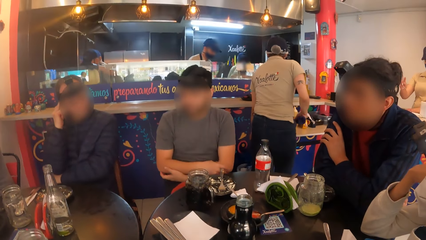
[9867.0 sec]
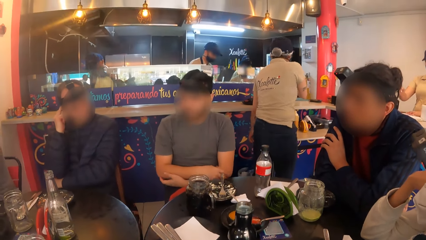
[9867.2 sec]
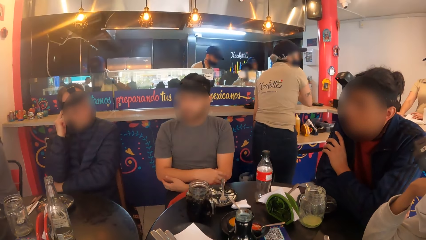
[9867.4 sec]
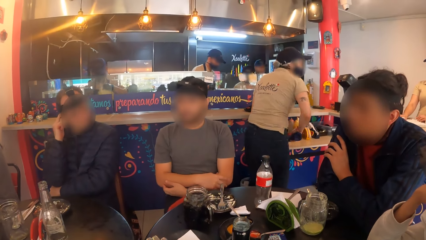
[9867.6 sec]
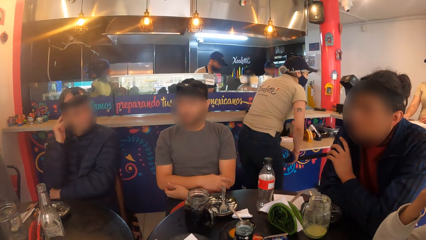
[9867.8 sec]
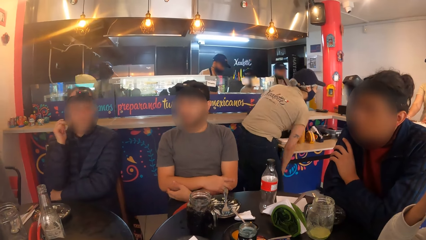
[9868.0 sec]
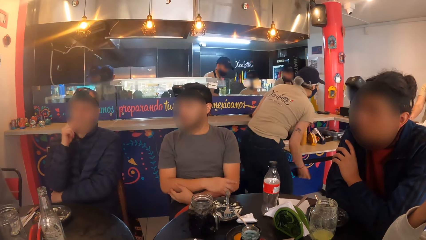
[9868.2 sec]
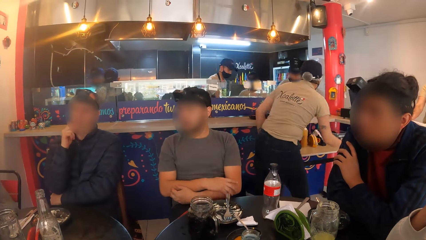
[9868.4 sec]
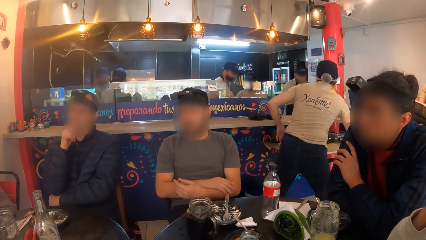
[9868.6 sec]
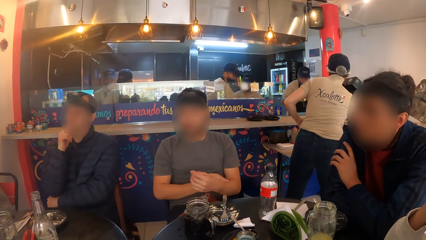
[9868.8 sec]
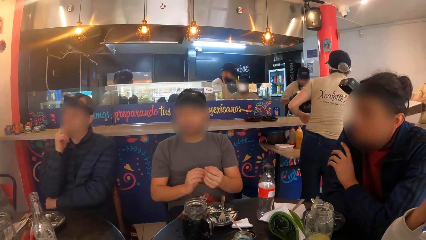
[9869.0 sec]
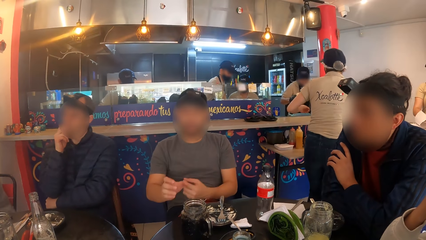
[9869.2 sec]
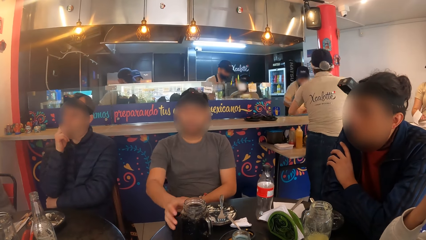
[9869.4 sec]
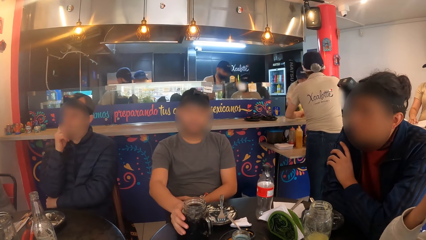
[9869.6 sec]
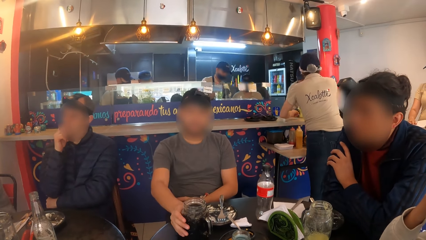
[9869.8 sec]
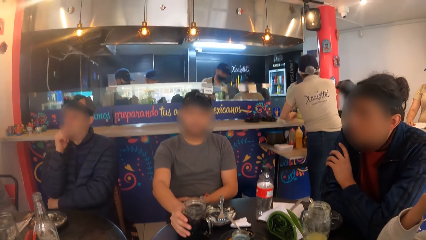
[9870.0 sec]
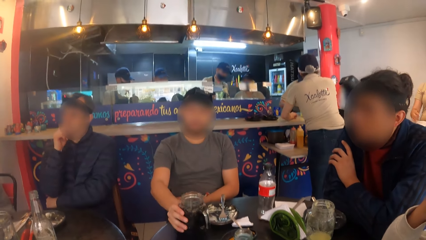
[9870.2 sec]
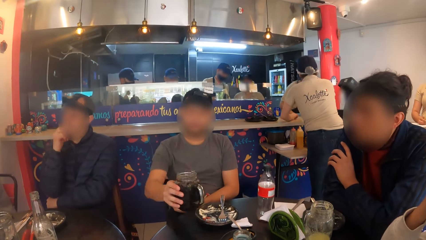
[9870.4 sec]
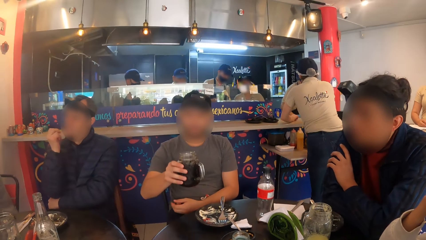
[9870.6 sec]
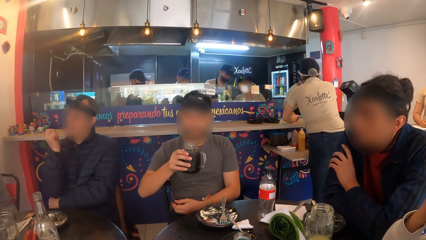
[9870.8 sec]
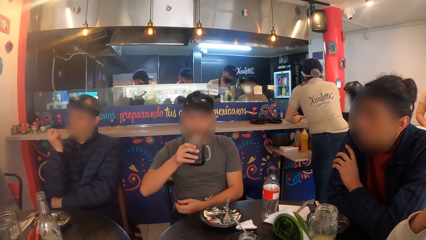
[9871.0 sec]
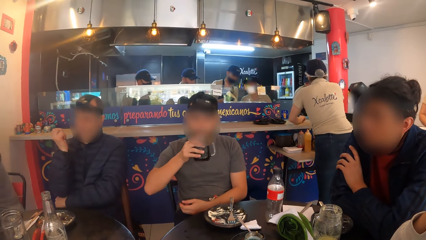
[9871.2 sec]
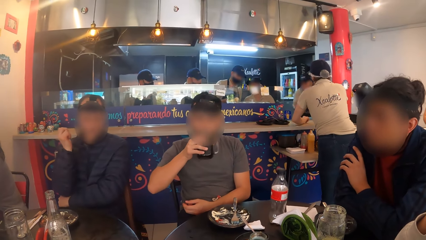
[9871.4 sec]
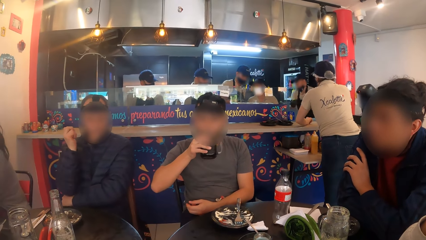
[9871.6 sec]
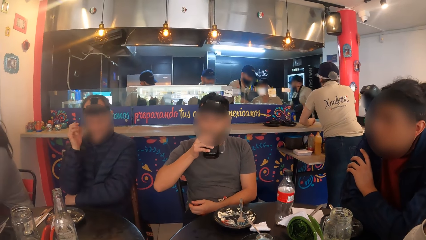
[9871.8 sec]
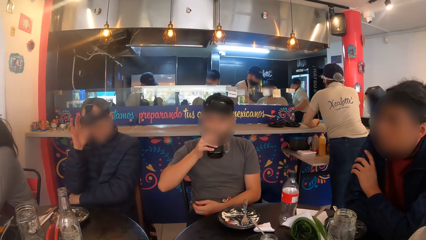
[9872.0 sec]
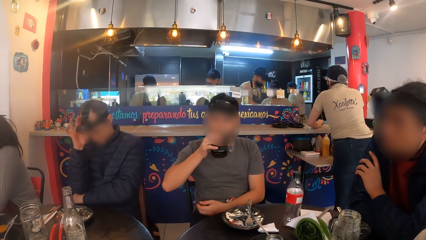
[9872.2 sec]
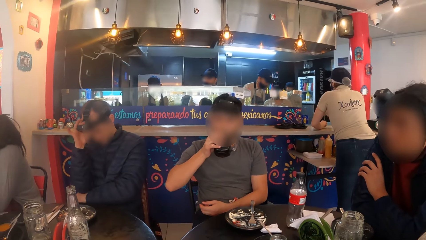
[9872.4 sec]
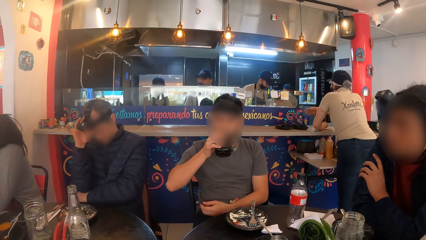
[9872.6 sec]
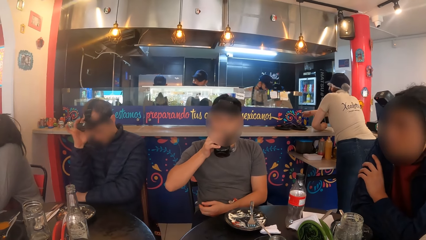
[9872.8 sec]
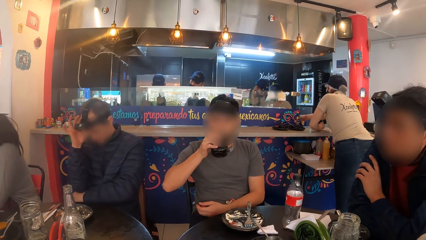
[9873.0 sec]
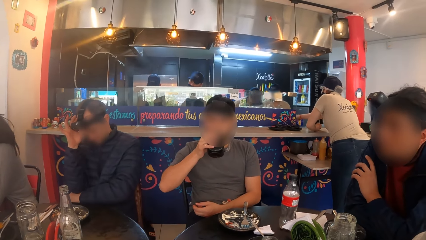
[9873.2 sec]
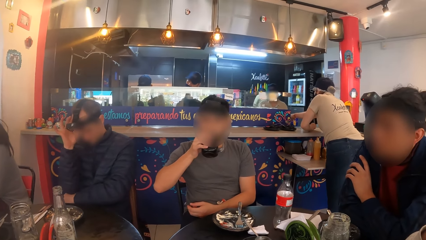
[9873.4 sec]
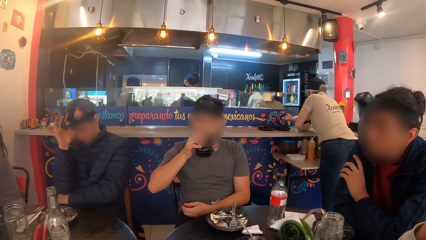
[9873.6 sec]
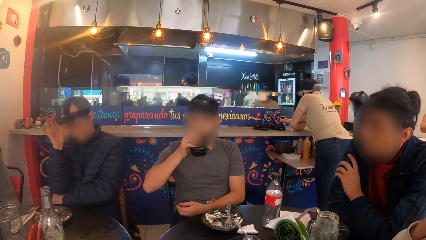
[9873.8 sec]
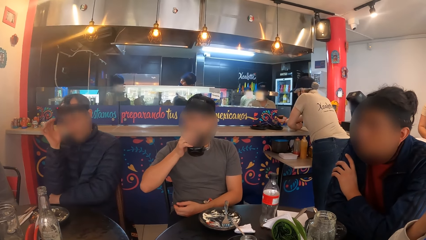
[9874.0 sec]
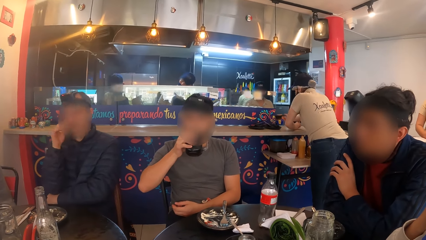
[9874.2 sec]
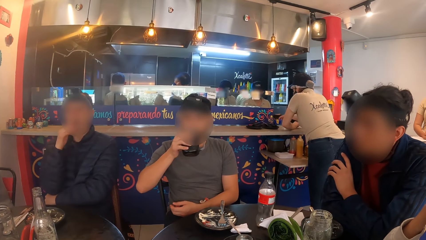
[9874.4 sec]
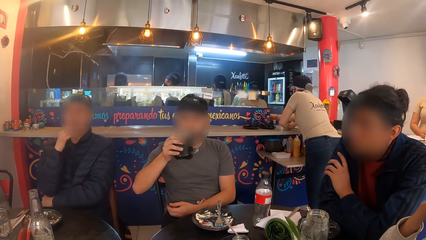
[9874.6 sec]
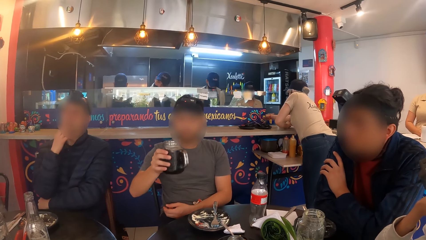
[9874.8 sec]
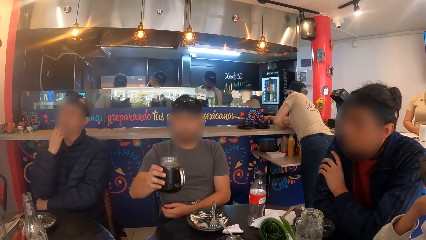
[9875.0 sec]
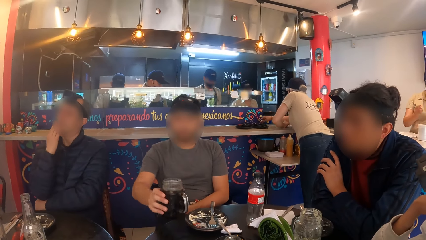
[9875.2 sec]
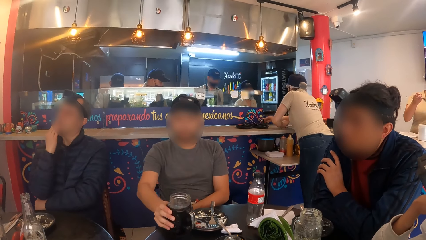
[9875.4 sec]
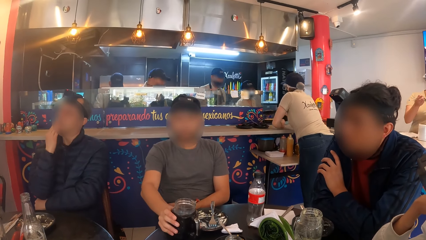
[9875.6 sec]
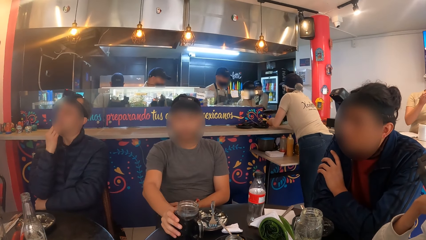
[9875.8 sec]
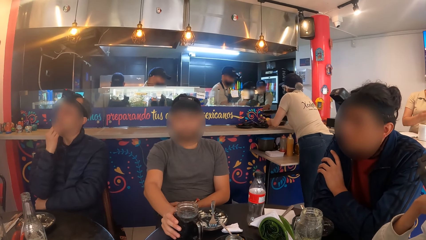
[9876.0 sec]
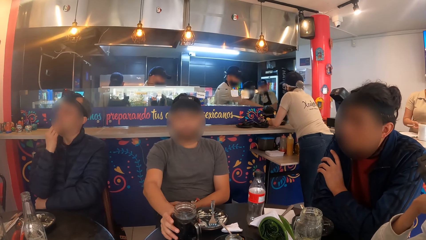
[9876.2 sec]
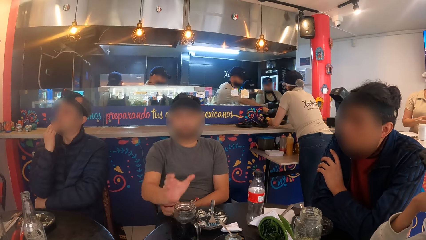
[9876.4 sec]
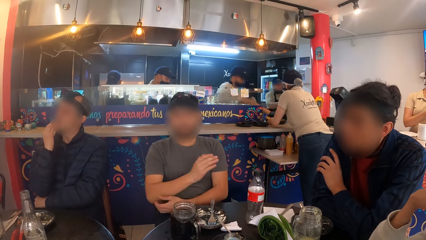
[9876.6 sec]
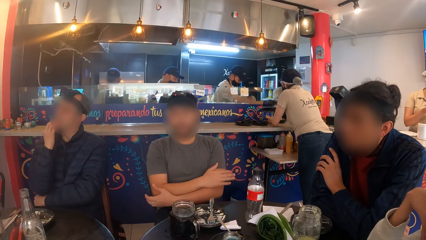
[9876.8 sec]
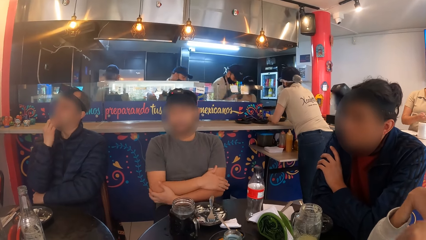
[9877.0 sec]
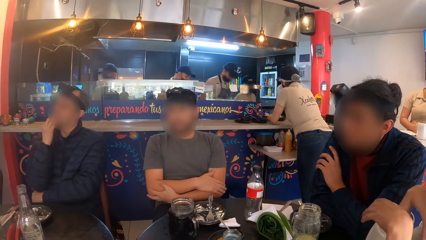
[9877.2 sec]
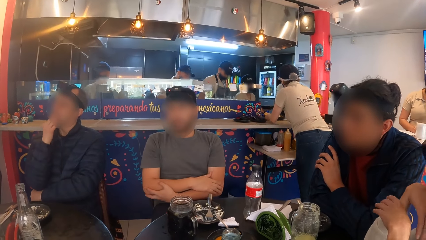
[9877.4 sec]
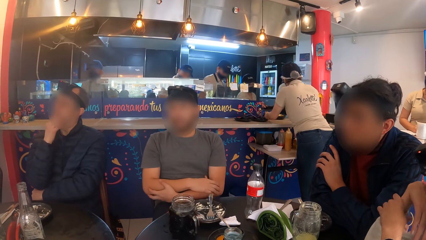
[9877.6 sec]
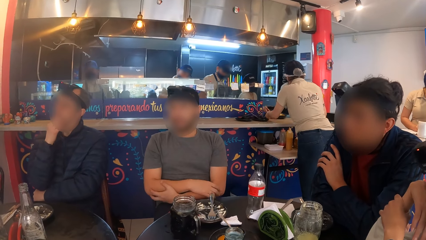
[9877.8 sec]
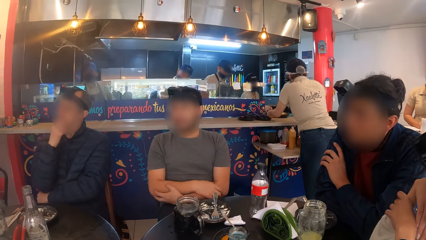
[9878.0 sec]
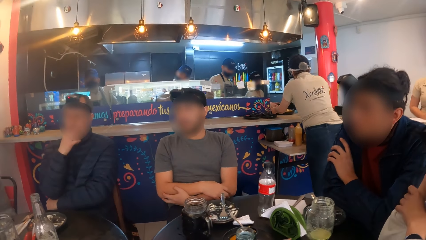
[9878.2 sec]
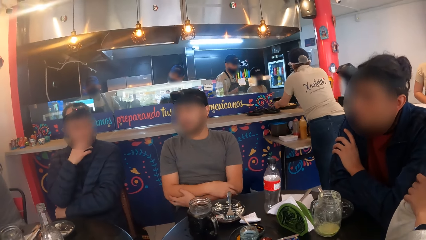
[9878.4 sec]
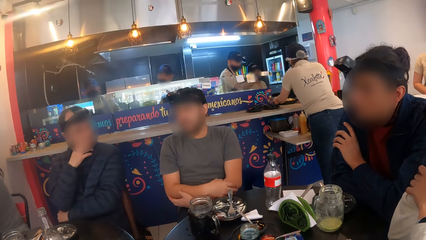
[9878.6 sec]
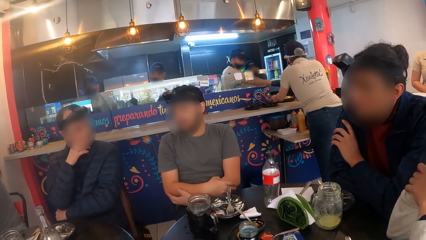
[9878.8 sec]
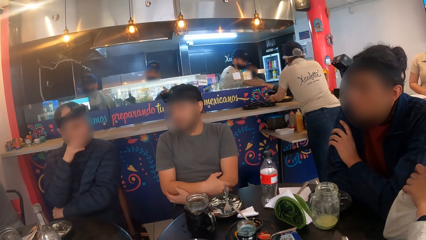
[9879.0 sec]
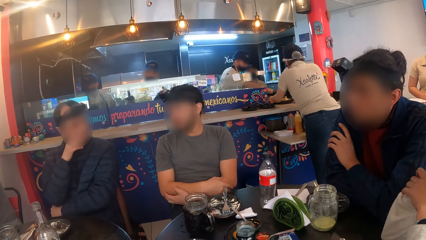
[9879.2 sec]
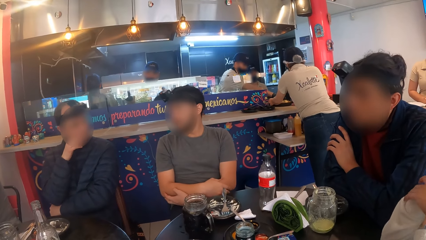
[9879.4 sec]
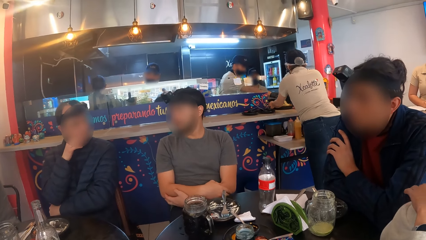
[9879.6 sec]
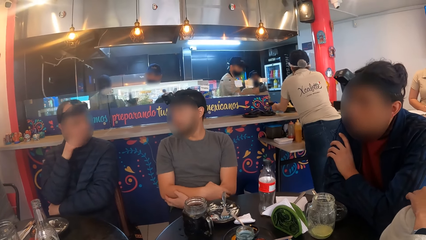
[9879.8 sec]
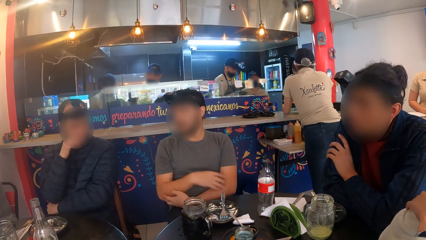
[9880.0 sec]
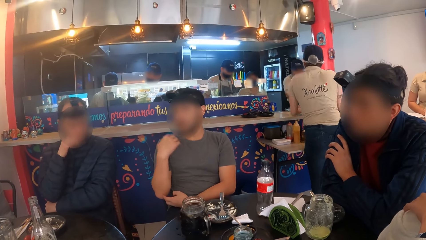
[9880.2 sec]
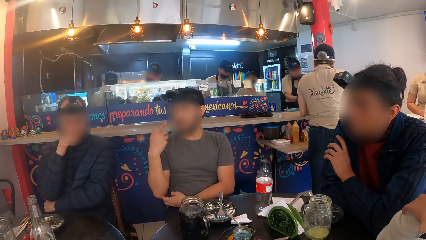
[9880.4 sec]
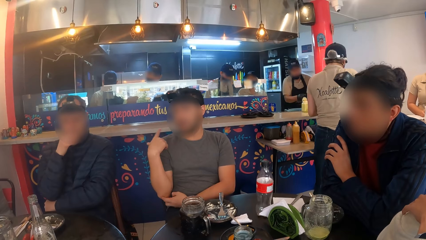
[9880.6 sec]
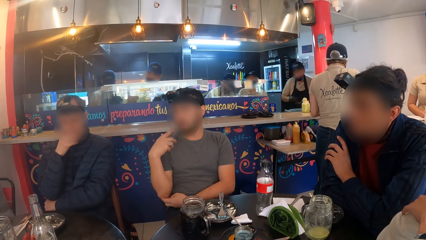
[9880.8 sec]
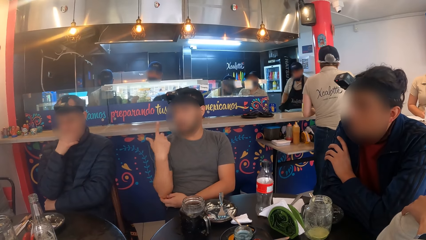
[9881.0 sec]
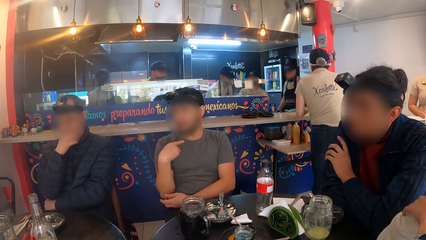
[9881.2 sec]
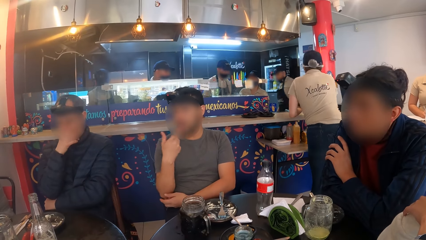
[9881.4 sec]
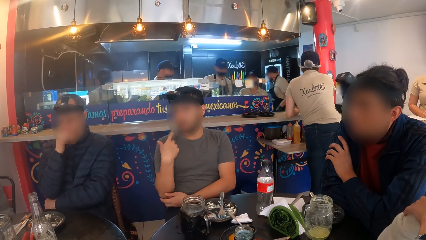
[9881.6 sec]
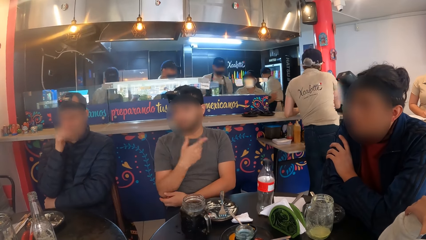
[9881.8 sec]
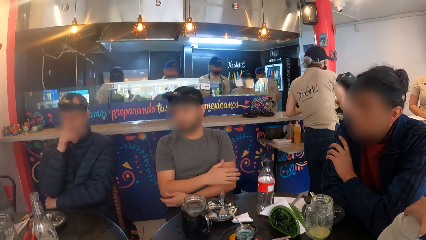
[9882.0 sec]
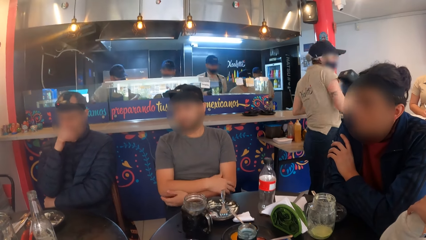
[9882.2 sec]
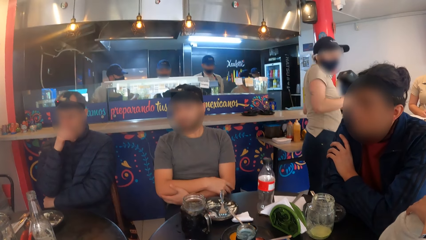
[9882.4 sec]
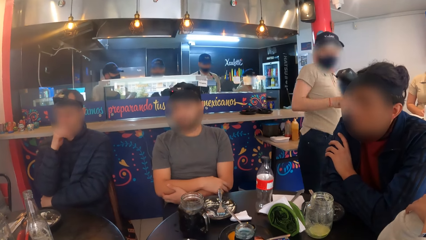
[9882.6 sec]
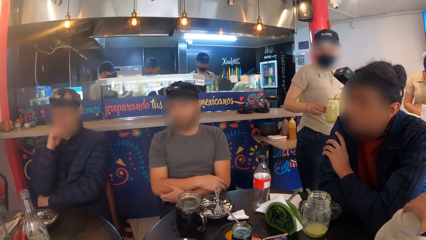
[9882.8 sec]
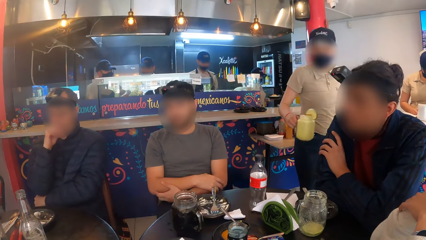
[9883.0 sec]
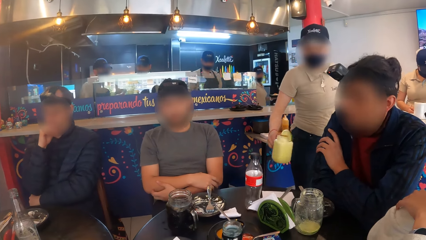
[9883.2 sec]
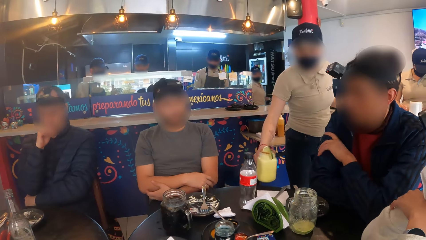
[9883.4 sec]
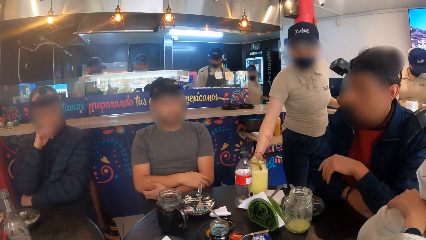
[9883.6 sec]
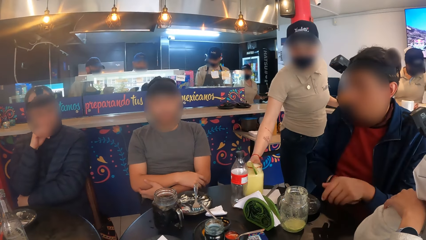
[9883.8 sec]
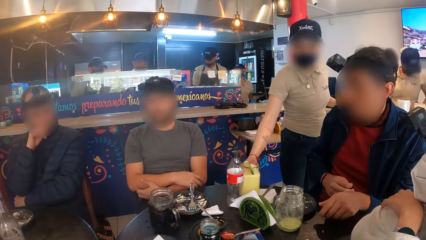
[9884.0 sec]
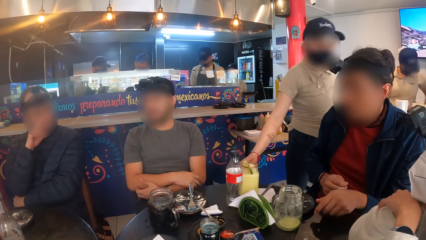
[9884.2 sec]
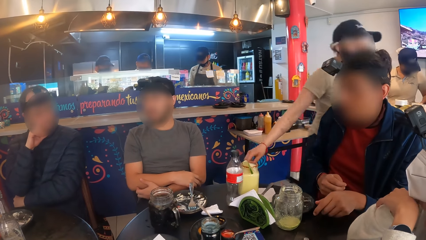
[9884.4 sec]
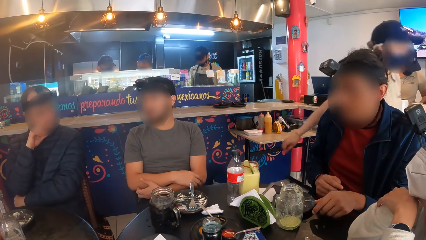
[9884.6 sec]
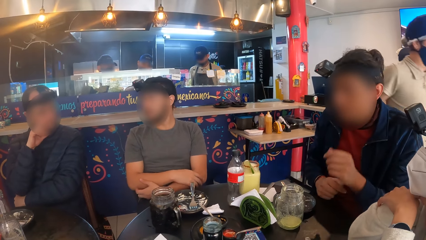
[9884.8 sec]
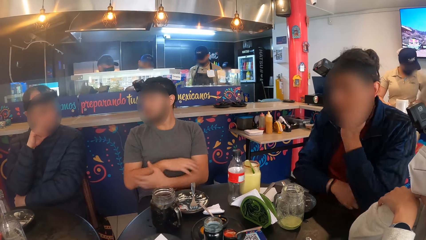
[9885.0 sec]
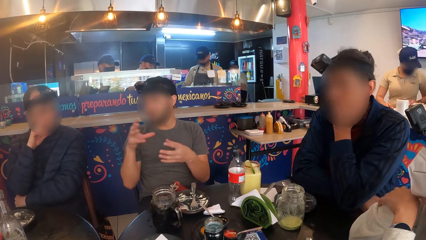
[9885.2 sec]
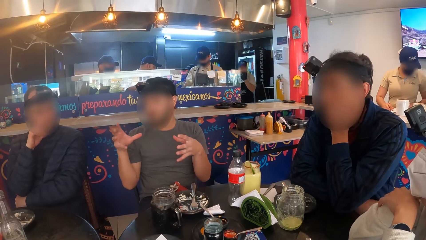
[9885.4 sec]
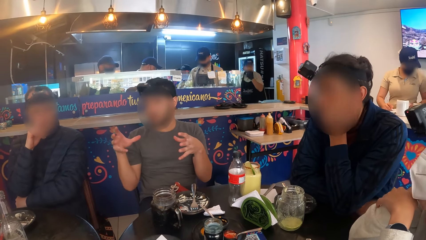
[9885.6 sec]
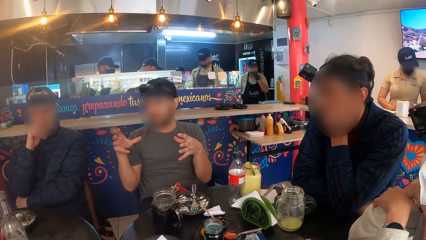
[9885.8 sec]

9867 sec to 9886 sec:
A man picks up a glass of cola on the table with his right hand. The man drinks cola from the glass. A person talks to four other people and the camera wearer. The man drops the glass of cola on the table. Another person takes something from two other people. The man interacts with the camera wearer and the group of people. Another person talks to the person who talks to the group. A waiter drops a glass of smoothie in her right hand on the table.
